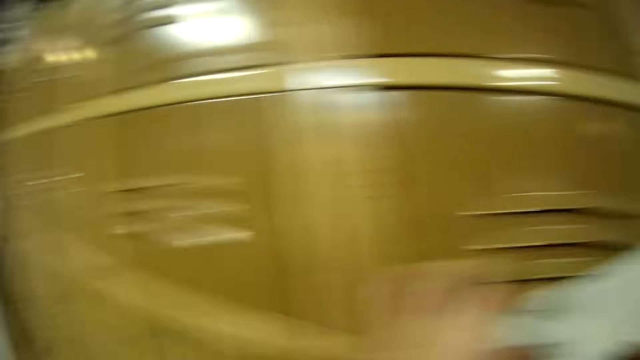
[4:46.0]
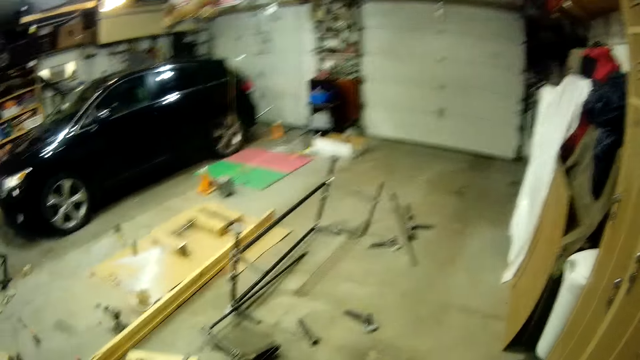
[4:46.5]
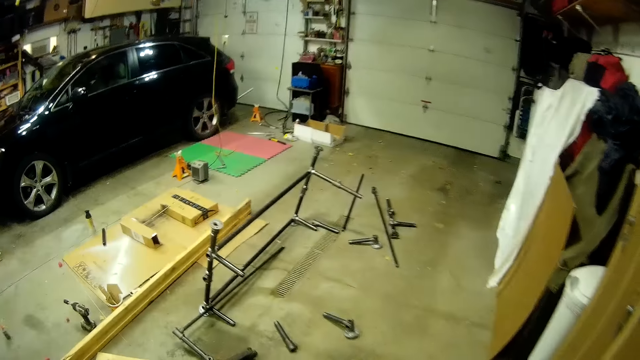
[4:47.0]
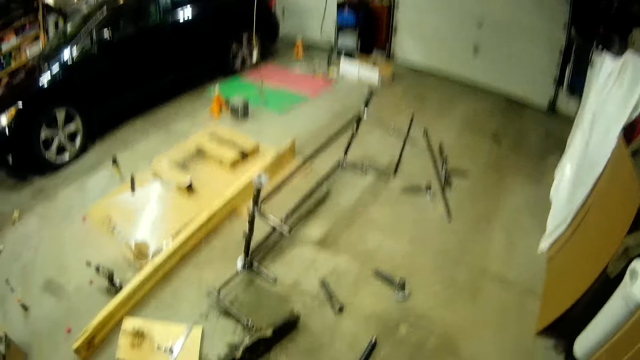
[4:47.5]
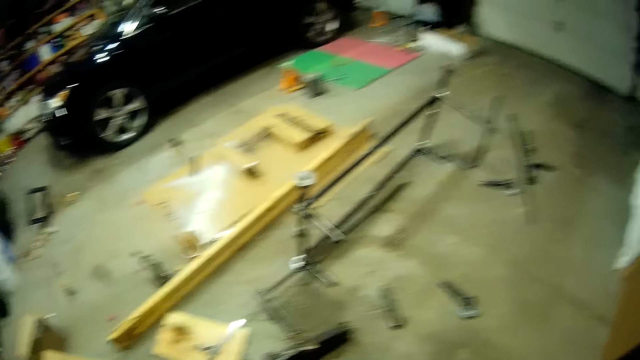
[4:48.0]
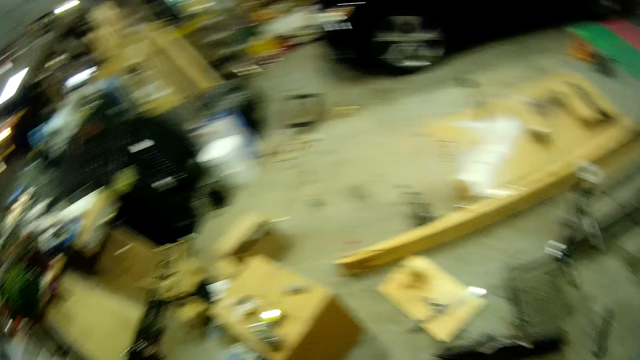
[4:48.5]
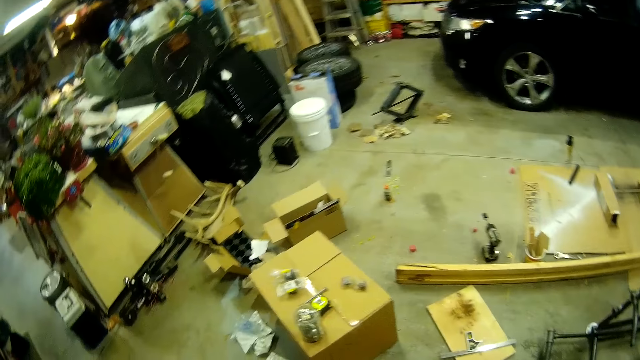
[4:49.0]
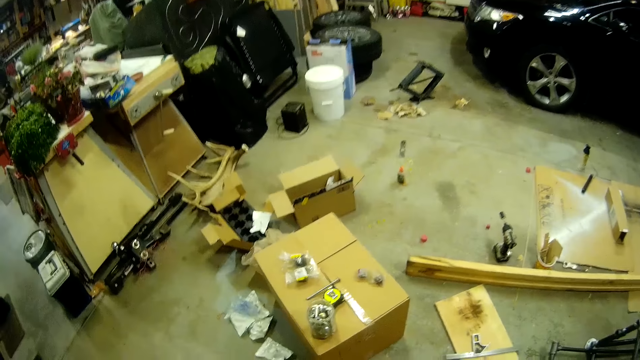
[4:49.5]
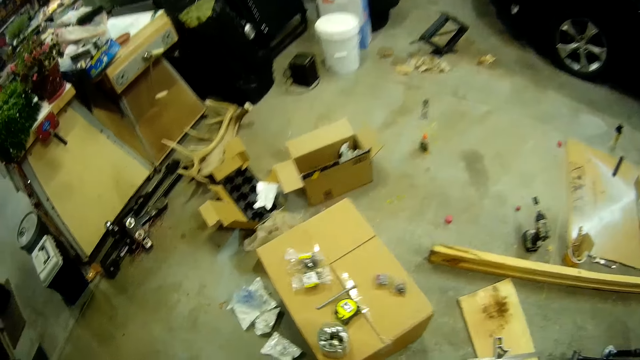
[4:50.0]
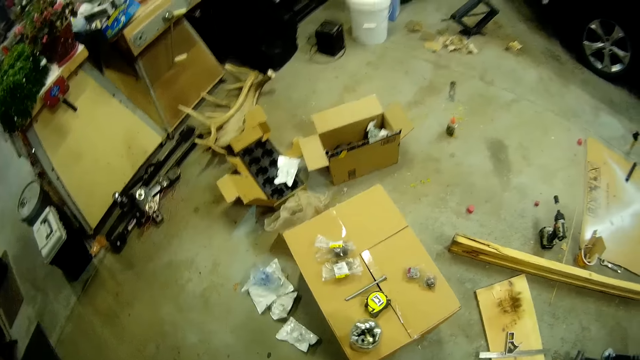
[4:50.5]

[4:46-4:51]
The camera wearer moves around the hardware.

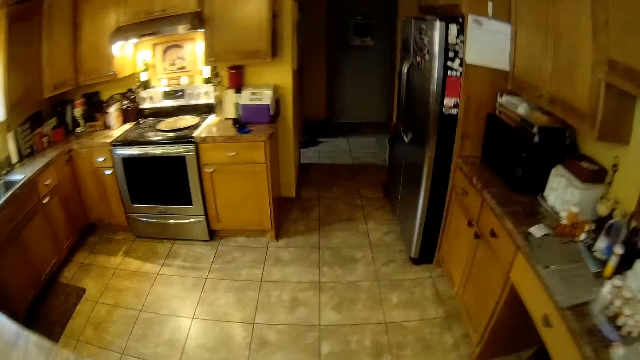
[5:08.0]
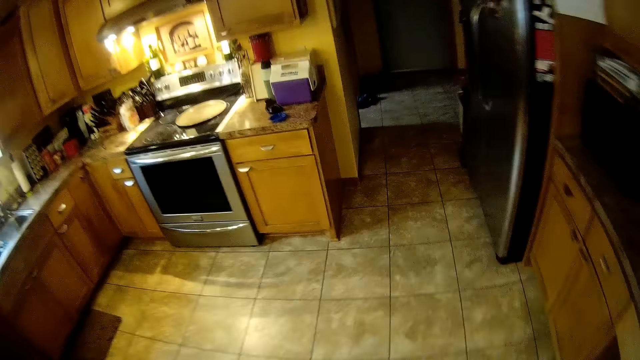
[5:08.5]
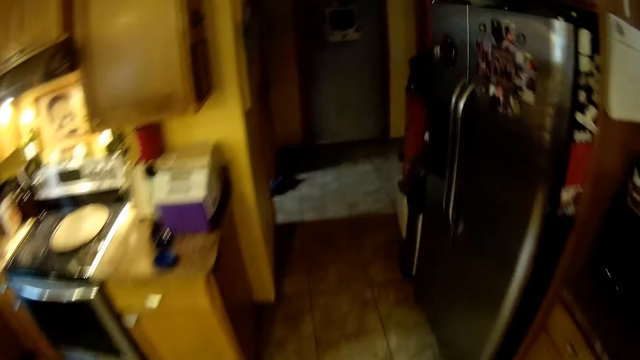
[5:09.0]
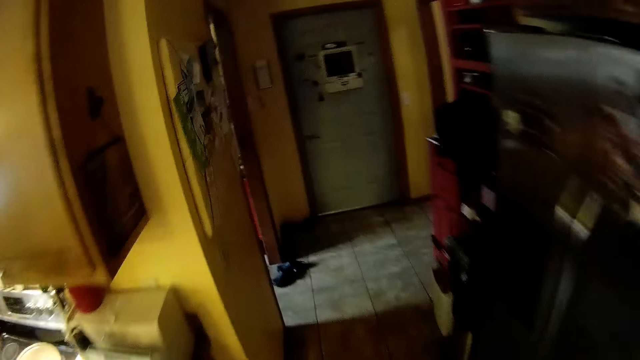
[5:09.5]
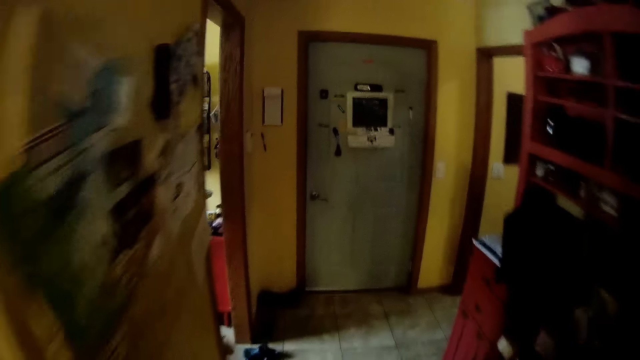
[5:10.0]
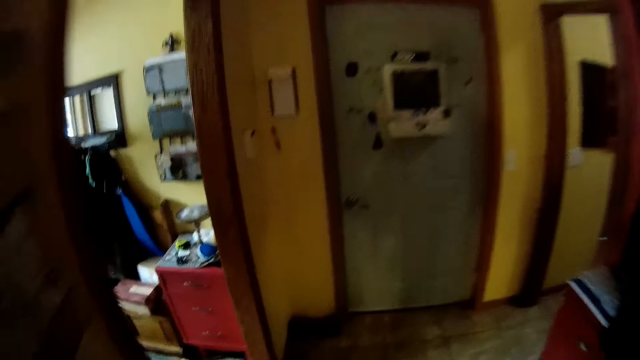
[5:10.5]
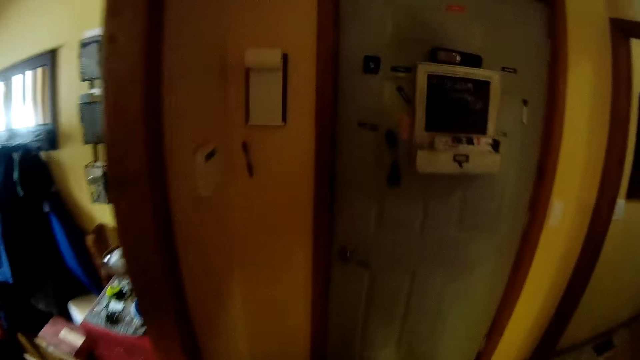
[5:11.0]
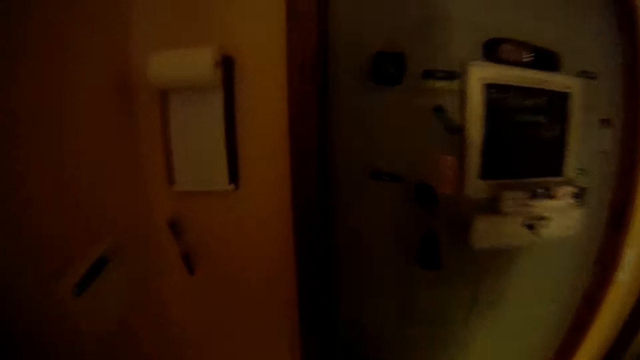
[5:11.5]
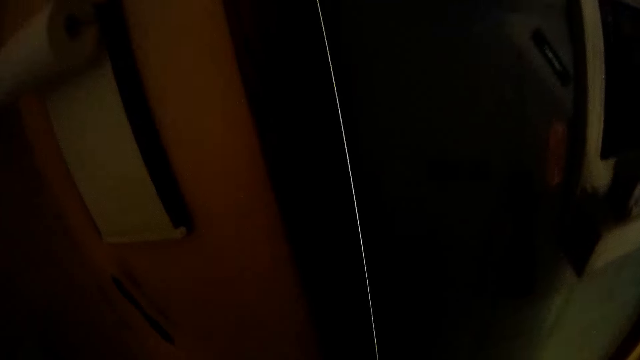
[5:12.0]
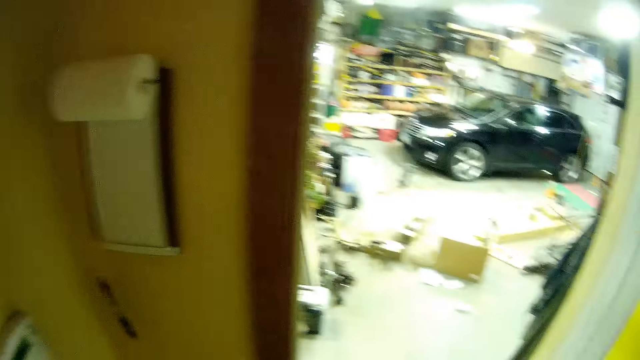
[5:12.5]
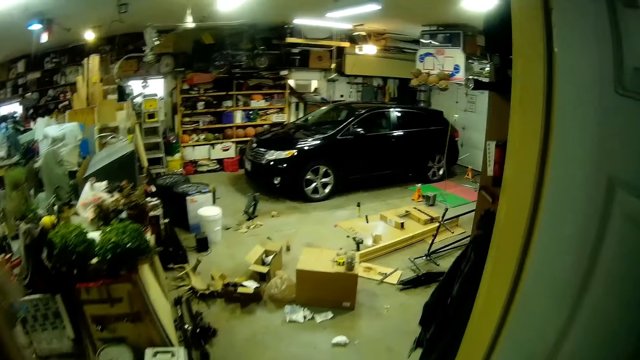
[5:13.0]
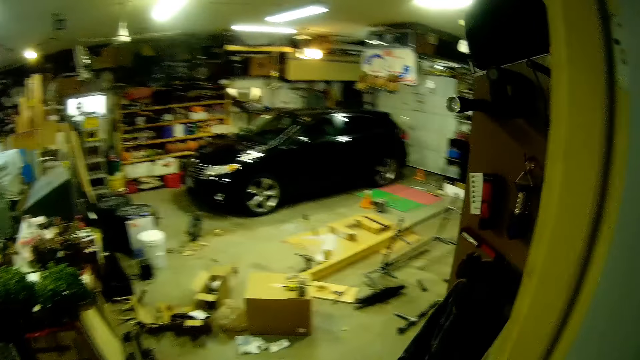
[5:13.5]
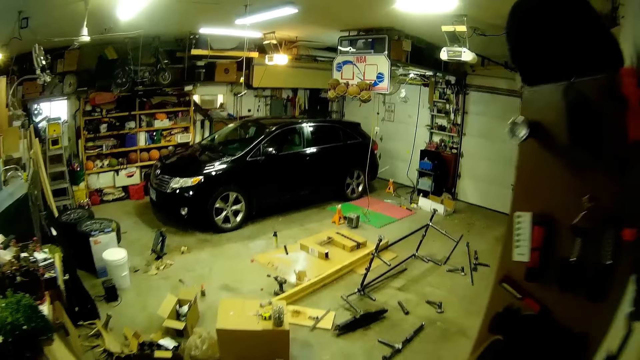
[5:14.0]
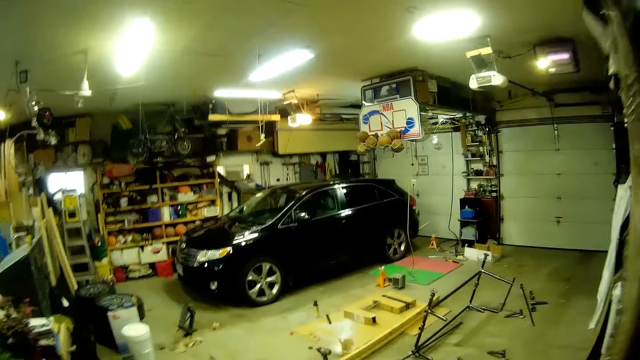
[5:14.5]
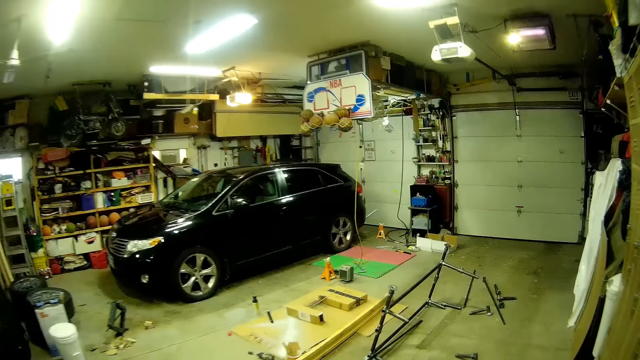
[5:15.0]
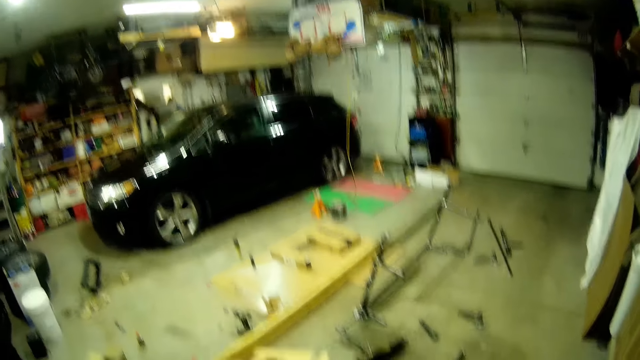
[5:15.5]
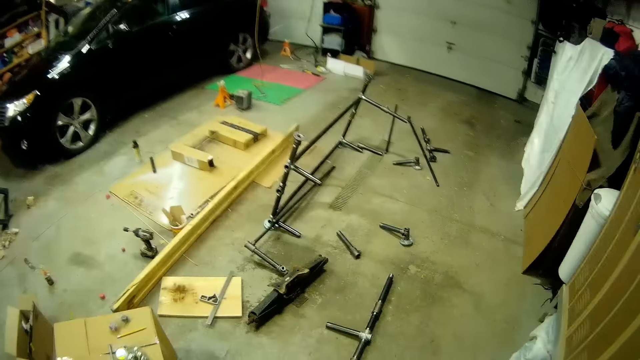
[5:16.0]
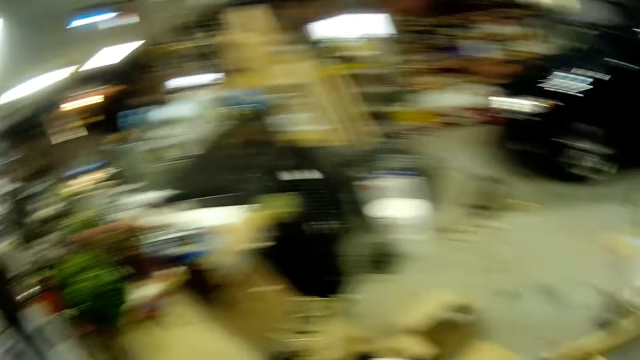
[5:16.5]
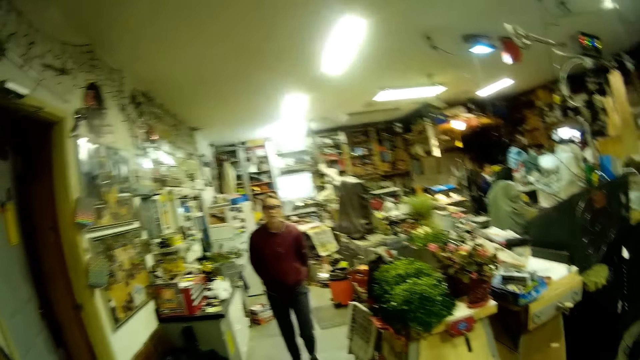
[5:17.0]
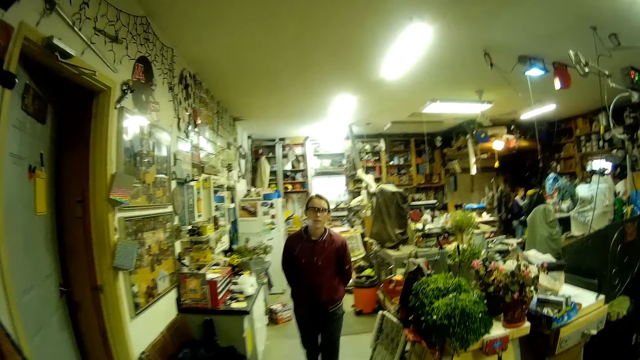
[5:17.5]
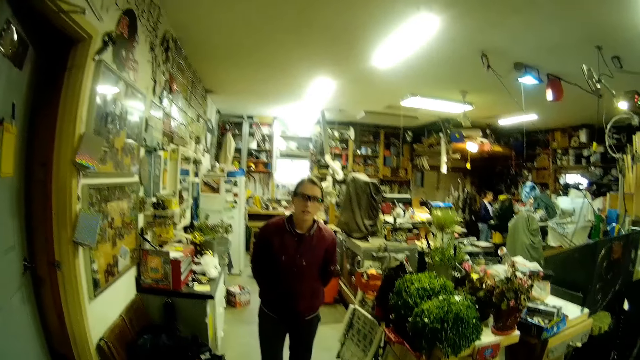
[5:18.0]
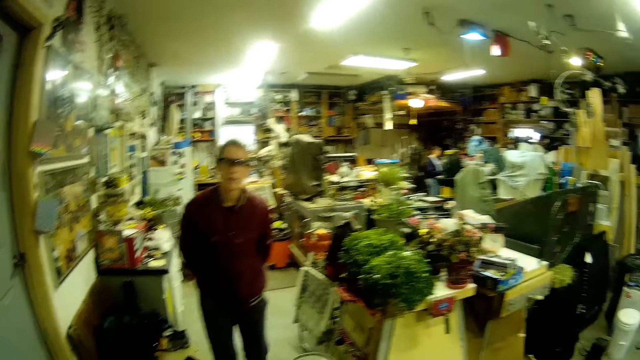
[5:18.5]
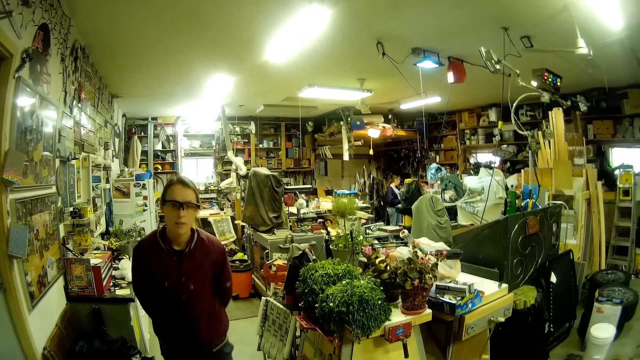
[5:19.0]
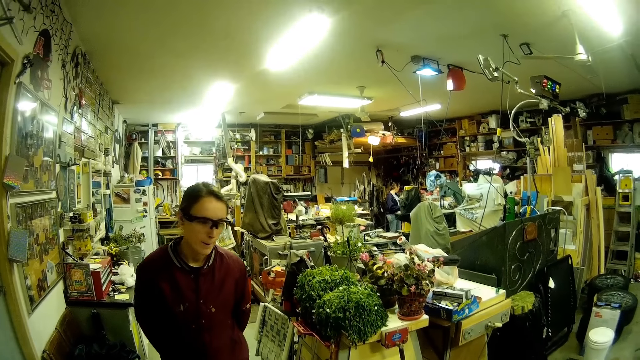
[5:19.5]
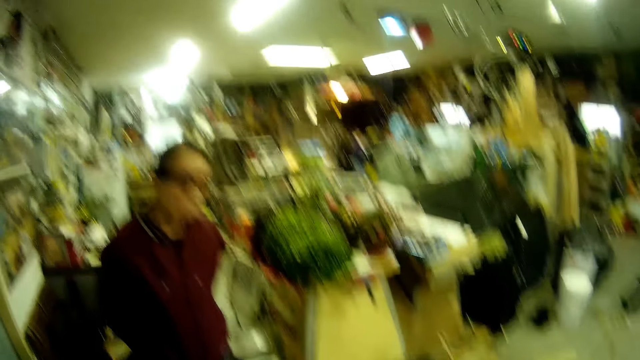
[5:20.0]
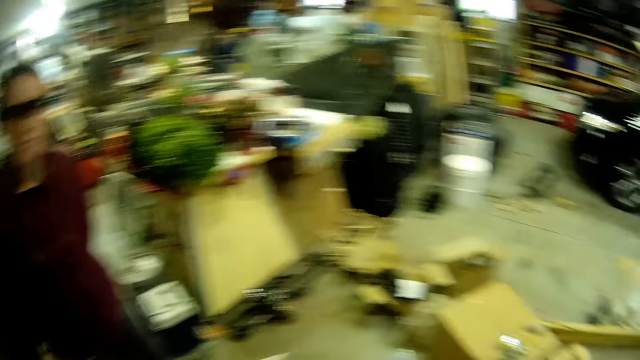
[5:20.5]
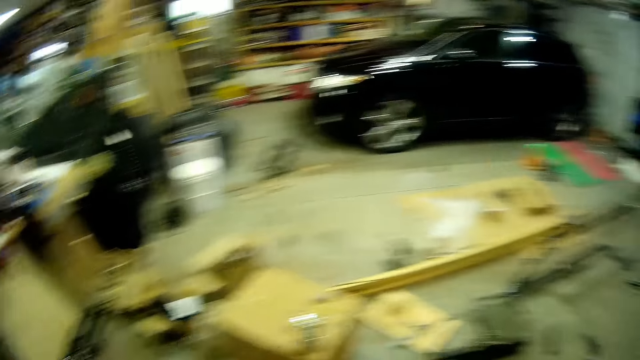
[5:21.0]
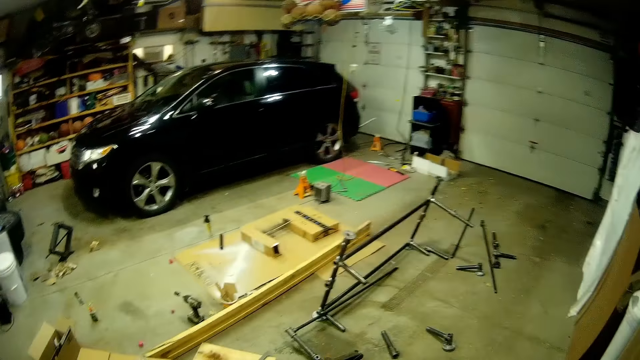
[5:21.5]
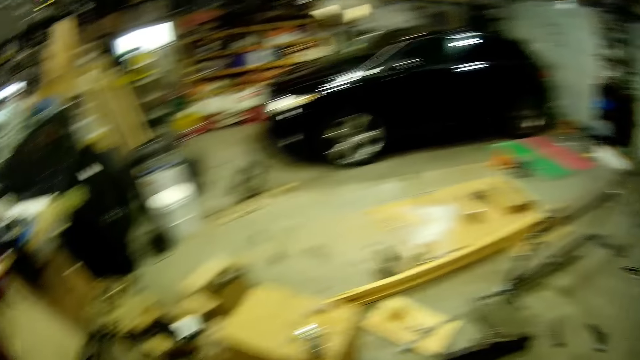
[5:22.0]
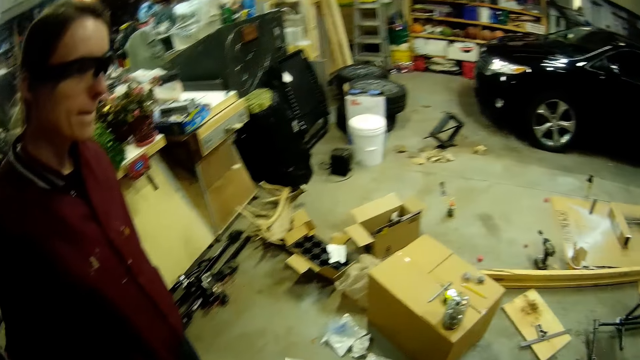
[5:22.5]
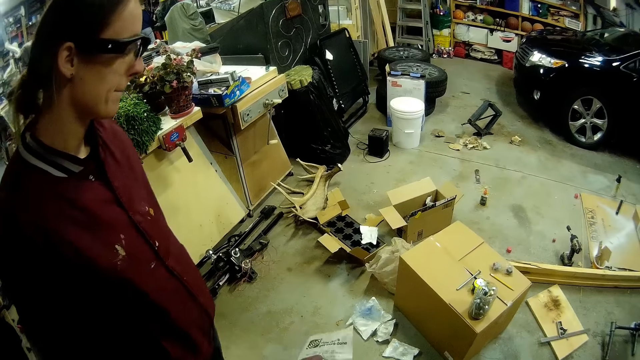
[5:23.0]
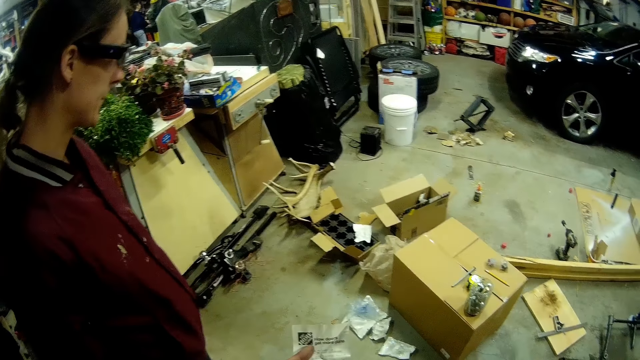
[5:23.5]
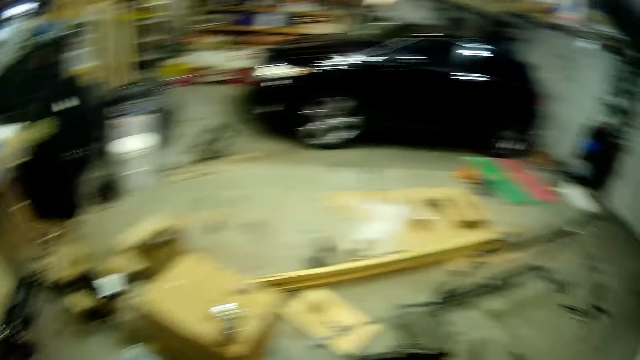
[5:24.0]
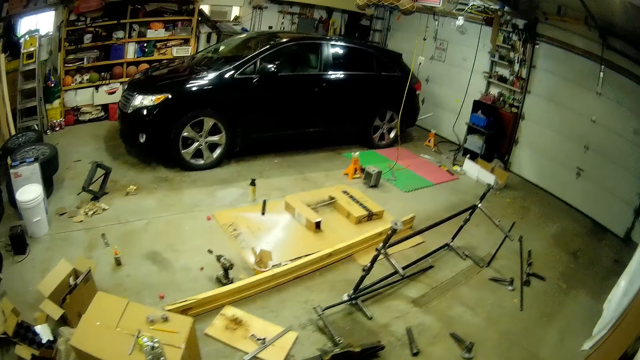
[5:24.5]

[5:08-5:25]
The camera wearer walks towards the door in the room. He opens the door in the room with his right hand. He talks to a woman in the workshop.
